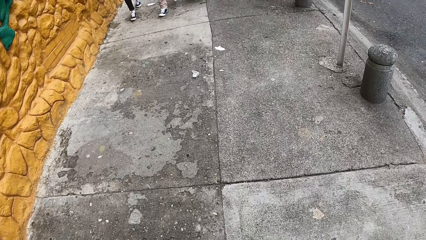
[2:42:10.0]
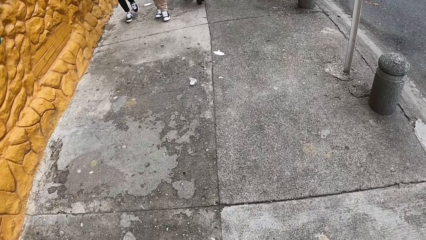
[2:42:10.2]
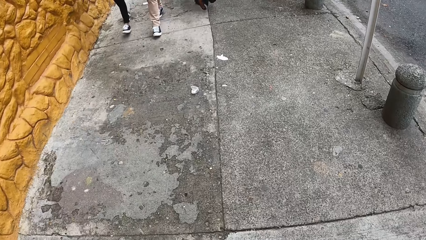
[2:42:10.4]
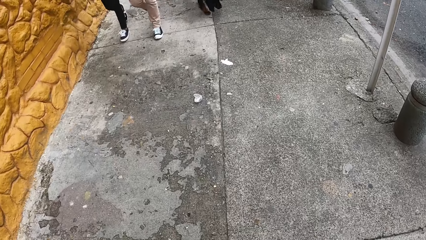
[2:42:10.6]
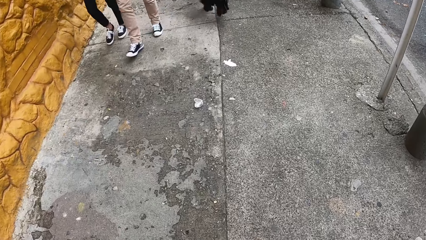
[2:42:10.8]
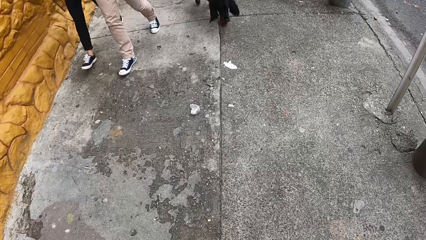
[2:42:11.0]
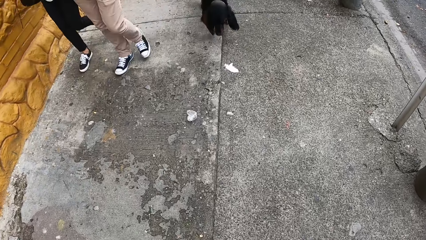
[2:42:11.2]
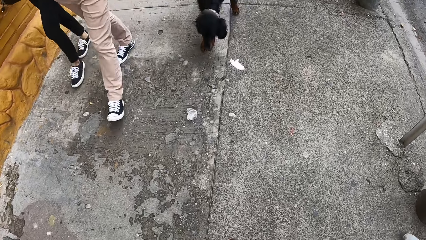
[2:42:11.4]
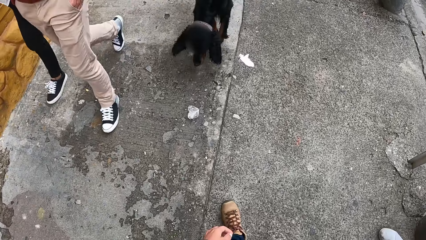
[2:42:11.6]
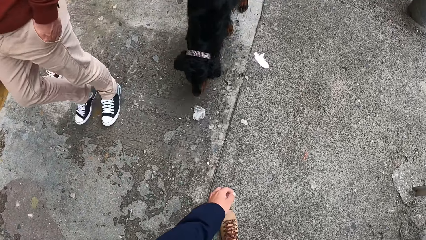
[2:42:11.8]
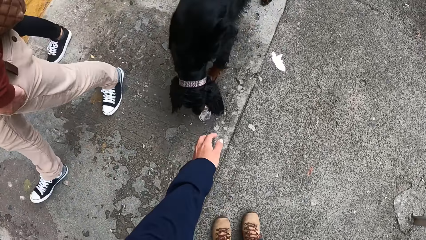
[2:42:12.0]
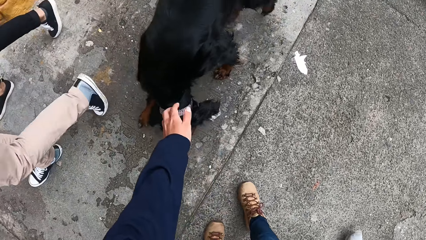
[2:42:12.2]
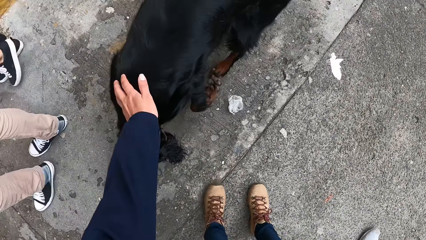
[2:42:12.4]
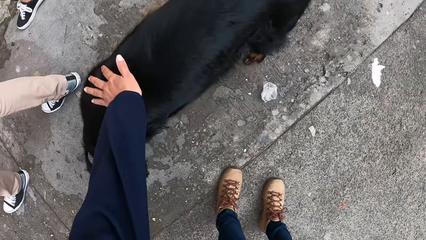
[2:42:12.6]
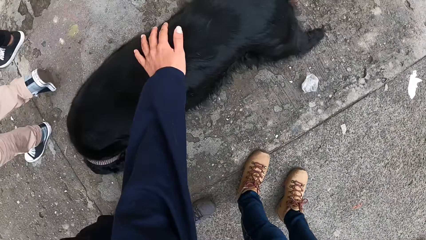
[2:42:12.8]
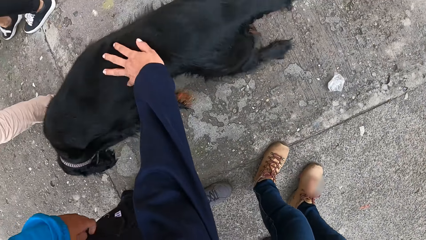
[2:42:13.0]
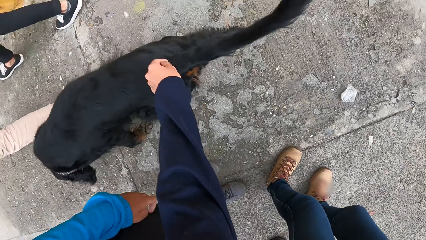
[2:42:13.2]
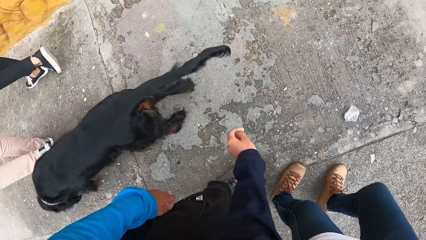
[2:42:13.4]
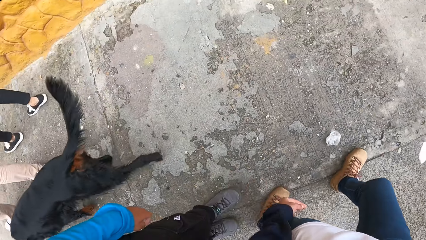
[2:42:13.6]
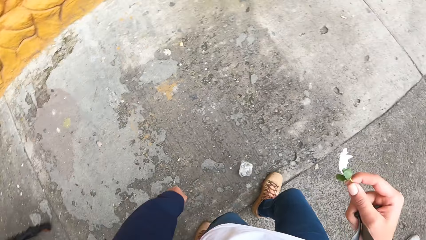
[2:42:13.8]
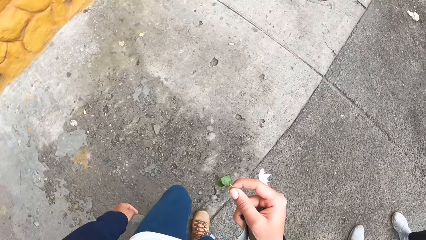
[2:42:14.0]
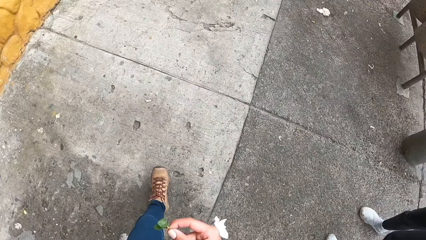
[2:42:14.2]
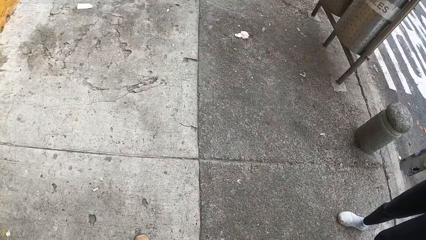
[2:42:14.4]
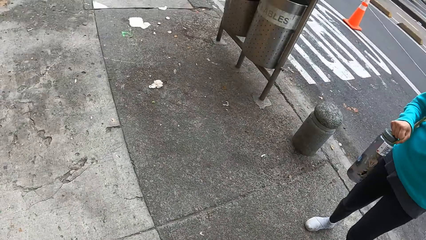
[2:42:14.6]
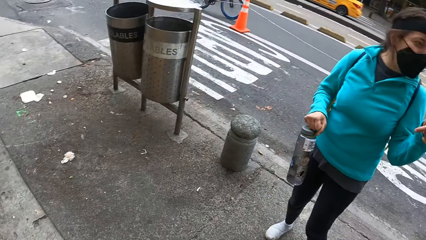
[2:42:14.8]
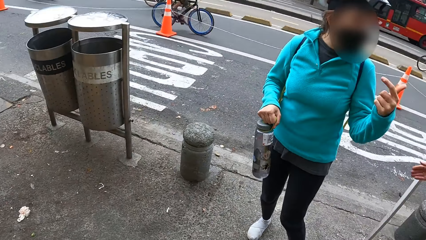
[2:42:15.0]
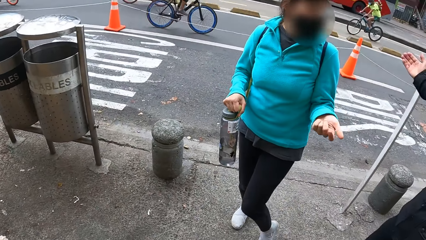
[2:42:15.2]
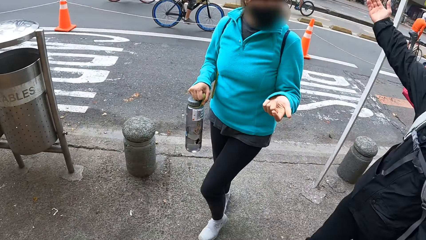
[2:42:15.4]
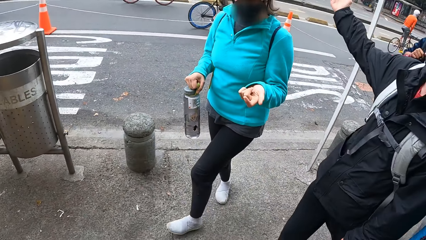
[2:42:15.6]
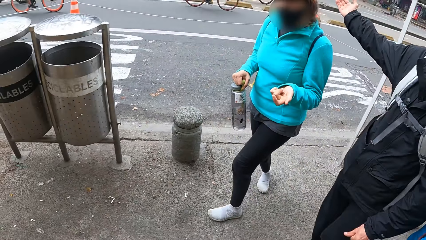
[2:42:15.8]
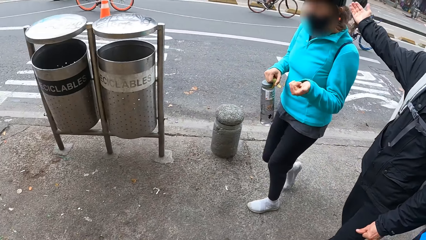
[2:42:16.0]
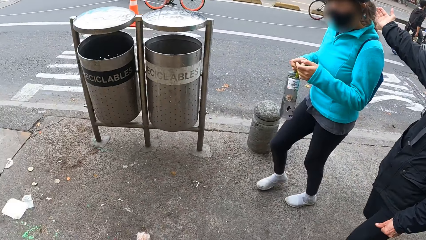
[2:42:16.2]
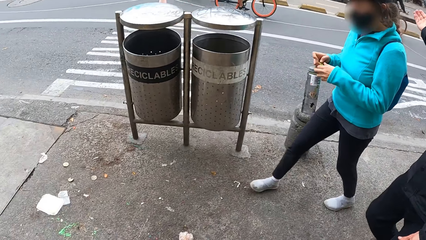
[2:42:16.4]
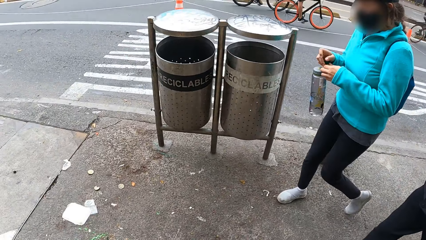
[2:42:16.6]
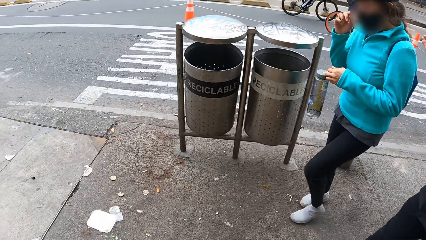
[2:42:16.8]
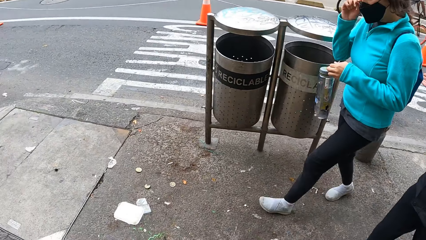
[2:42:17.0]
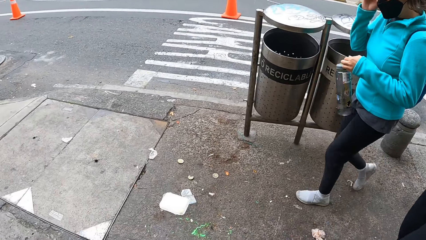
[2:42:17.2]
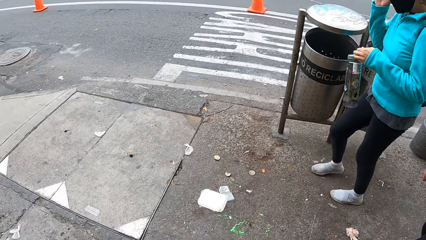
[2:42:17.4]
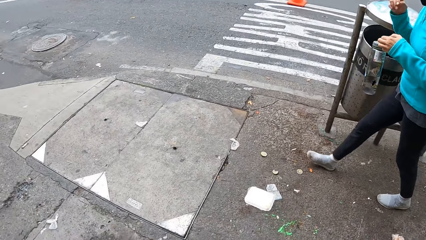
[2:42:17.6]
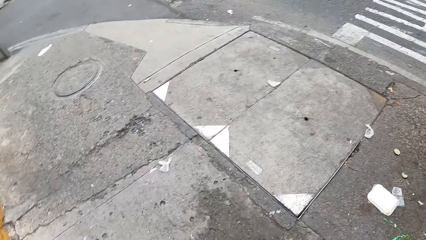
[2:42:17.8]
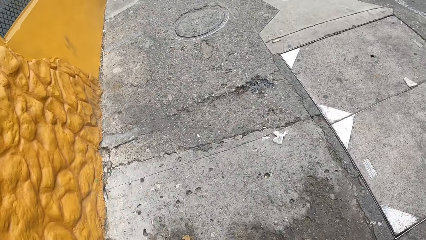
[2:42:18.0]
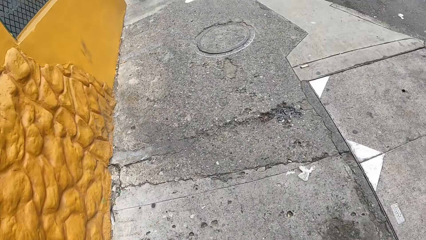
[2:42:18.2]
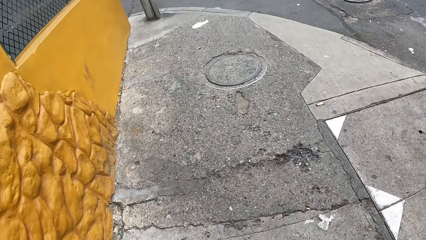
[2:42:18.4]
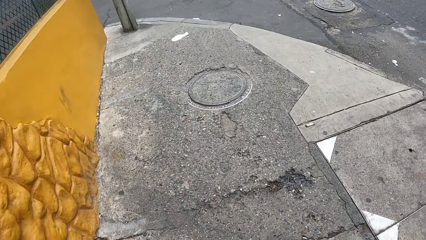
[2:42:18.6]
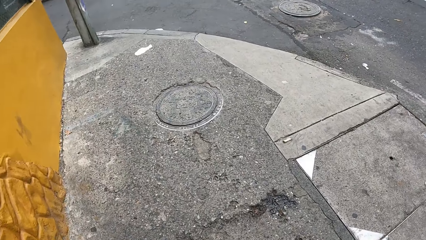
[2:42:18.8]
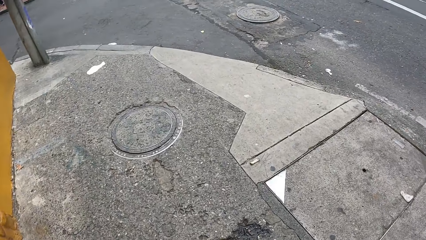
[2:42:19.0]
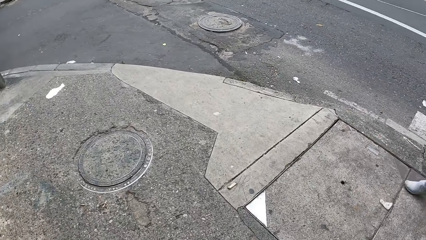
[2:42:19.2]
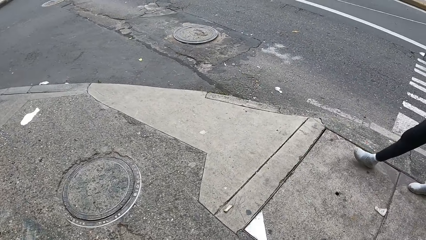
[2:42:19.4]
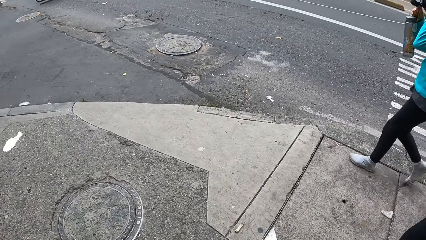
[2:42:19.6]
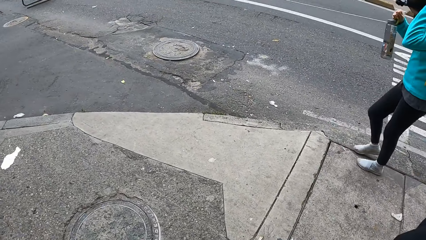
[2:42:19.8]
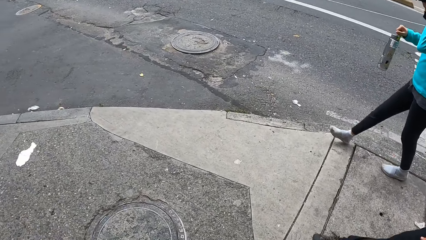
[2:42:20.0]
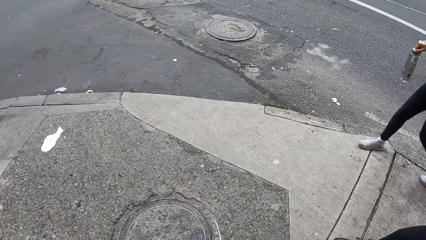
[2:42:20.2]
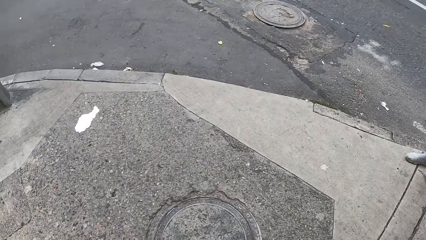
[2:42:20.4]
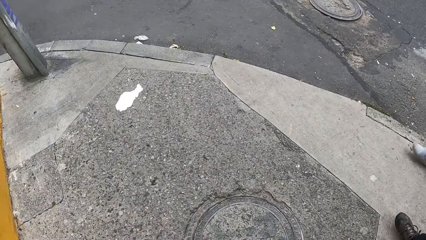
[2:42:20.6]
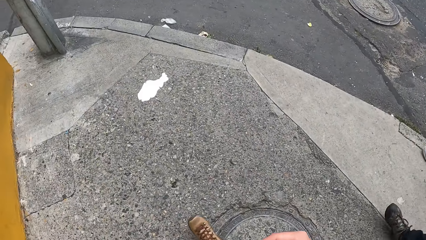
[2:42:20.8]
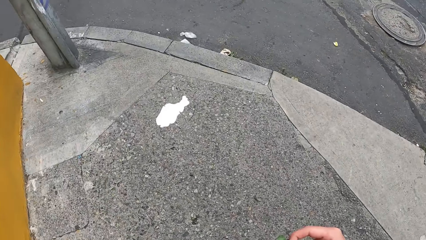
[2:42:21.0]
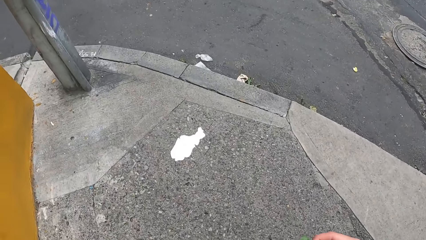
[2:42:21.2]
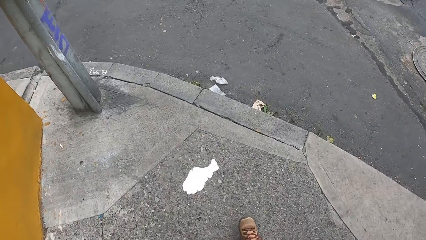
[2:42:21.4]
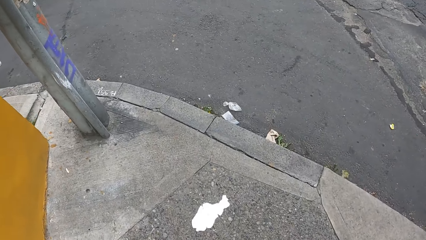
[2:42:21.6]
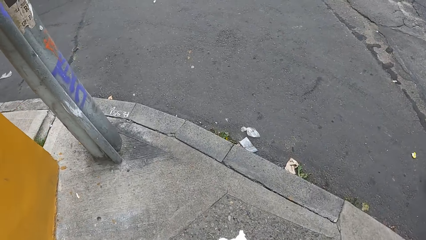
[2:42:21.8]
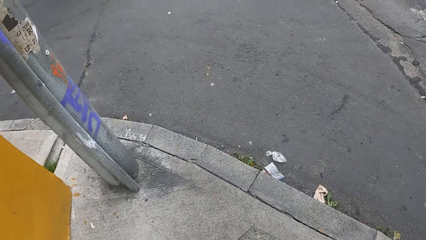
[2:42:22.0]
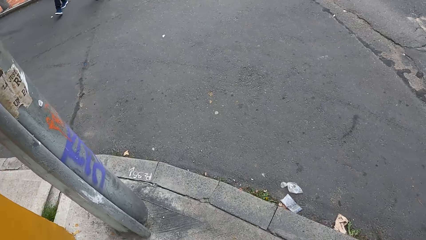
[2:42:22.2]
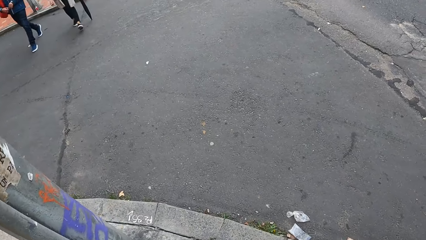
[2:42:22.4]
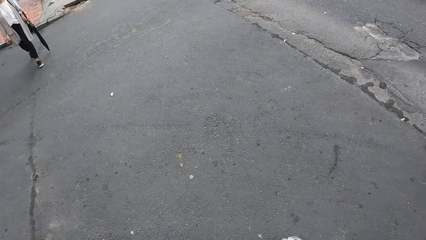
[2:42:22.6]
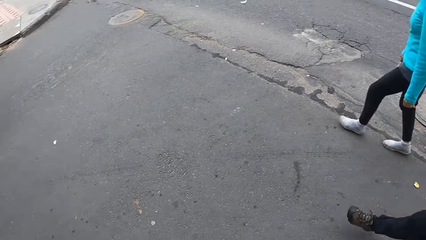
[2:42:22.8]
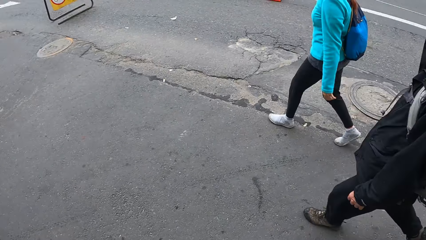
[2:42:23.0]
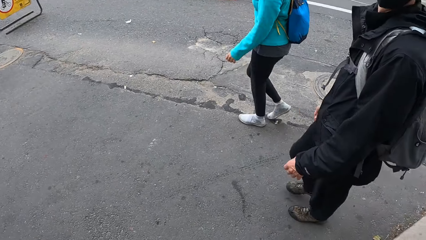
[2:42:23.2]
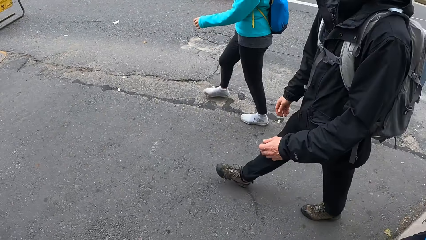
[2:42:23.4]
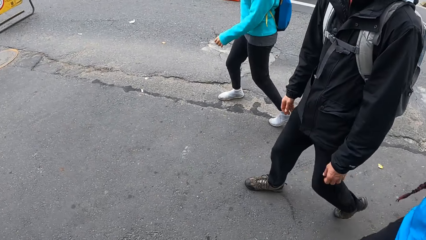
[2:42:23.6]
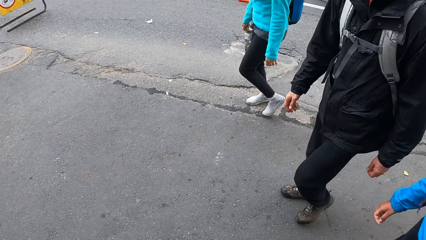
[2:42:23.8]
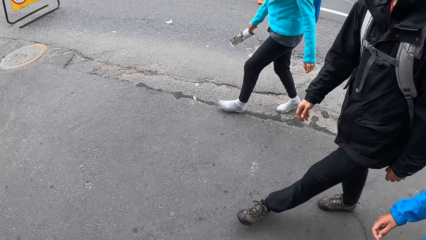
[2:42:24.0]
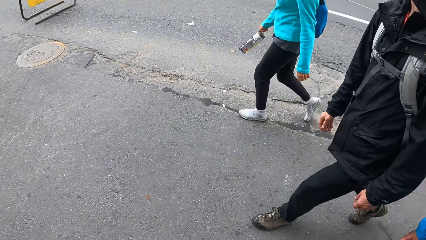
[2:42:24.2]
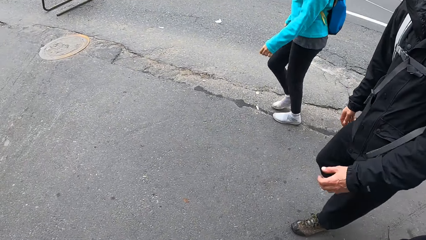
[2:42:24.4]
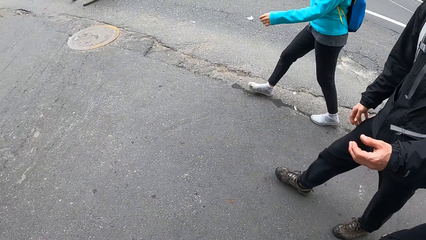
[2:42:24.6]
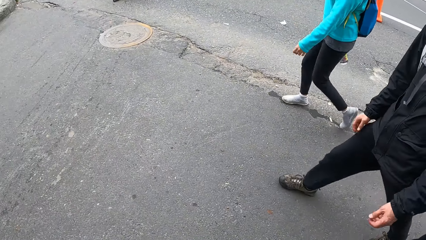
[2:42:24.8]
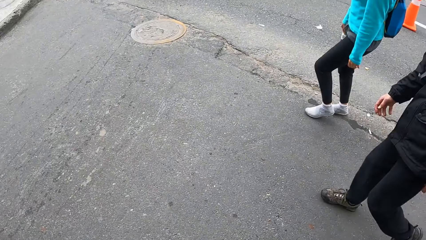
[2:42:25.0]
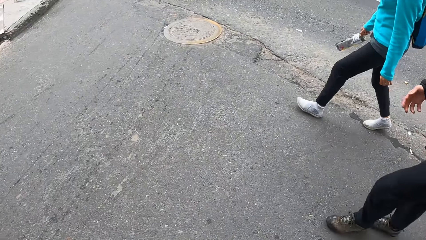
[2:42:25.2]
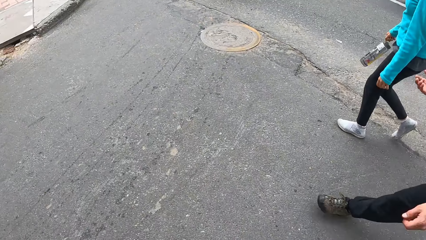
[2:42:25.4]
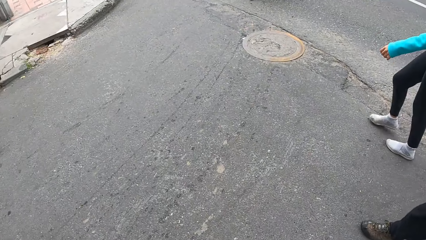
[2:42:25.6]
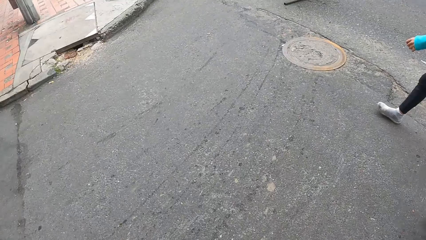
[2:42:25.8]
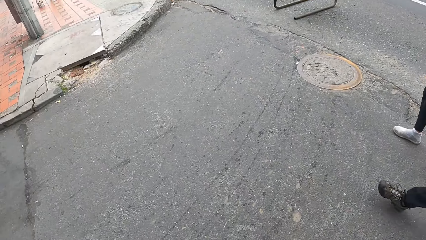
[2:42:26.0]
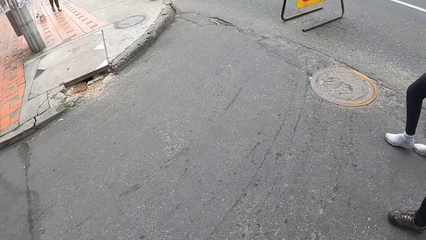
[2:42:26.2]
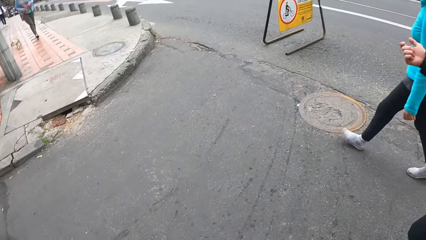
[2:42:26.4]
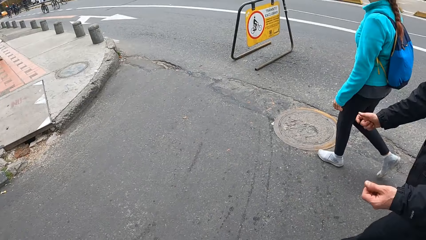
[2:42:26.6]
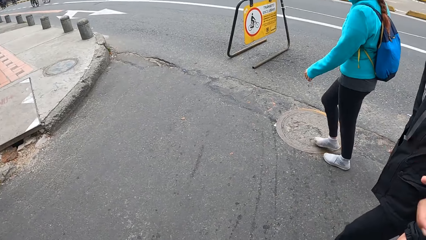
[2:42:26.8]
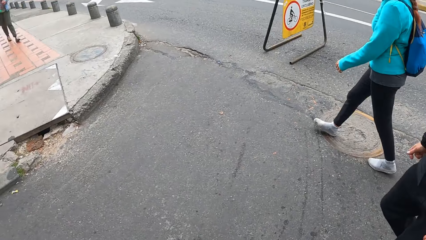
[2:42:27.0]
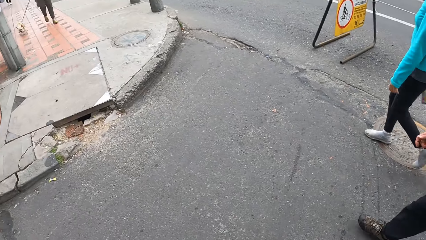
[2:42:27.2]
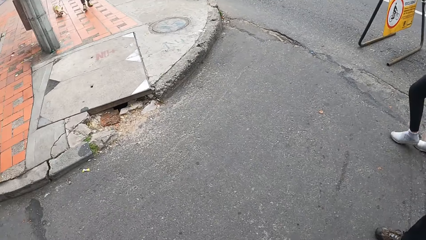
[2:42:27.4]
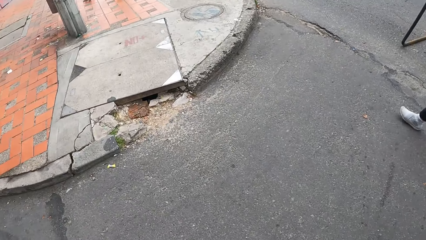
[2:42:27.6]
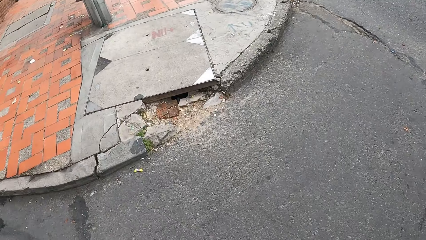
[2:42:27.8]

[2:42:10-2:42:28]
The camera wearer walks around. She touches a dog with her left hand. She walks around. A man interacts with a woman. The camera wearer crosses a road with another woman, the man and a third woman.
